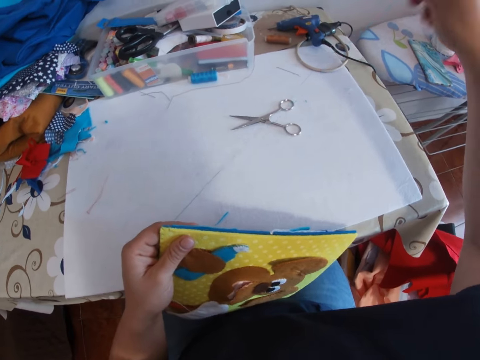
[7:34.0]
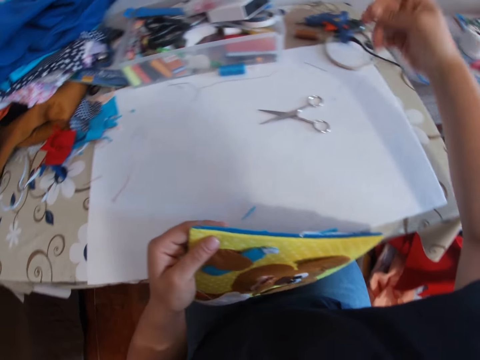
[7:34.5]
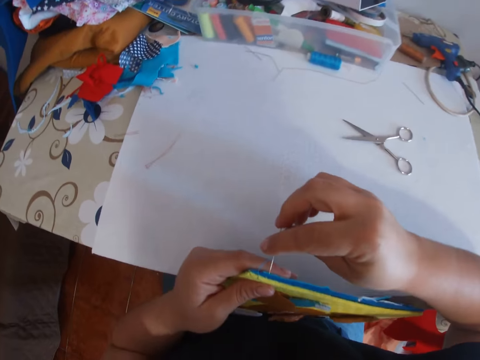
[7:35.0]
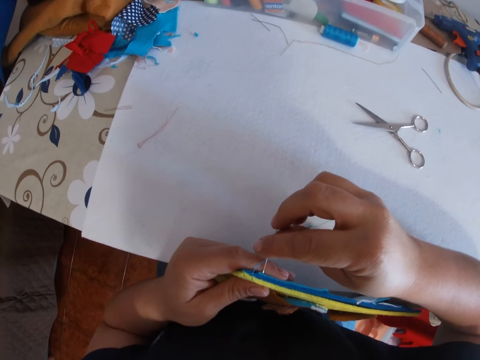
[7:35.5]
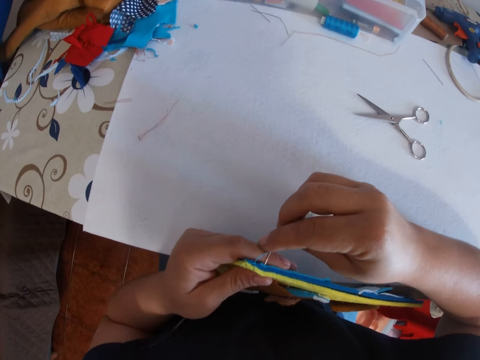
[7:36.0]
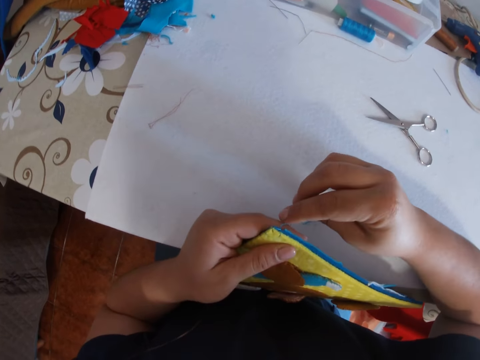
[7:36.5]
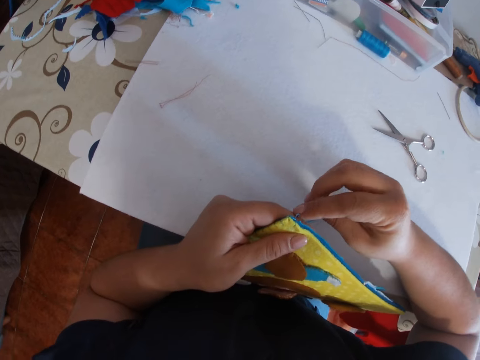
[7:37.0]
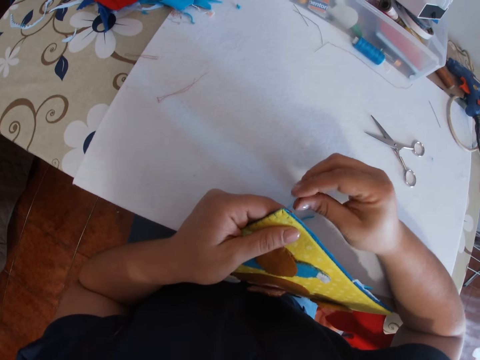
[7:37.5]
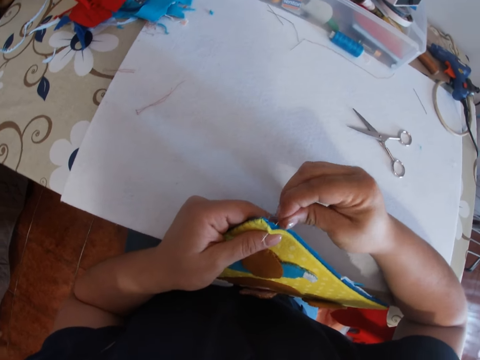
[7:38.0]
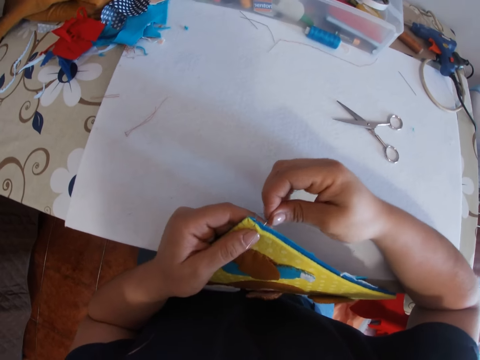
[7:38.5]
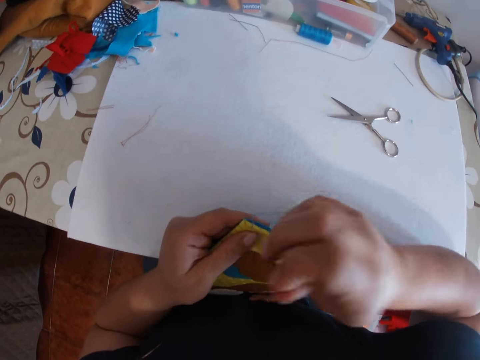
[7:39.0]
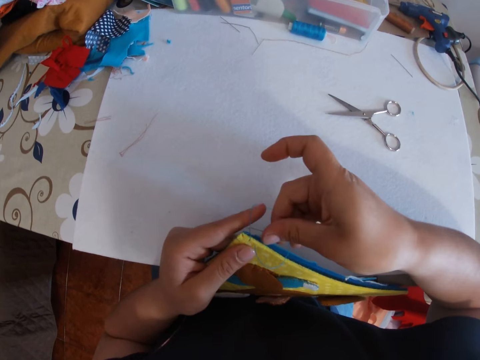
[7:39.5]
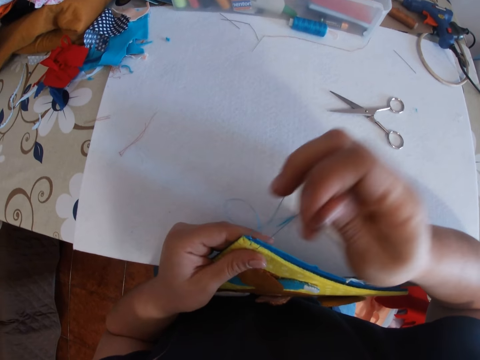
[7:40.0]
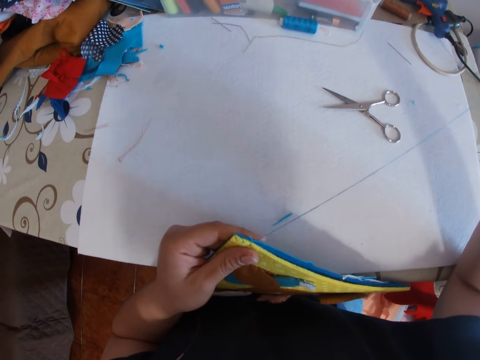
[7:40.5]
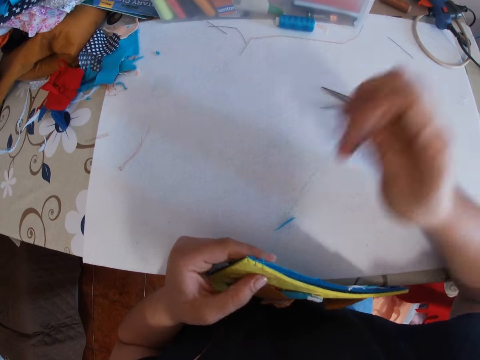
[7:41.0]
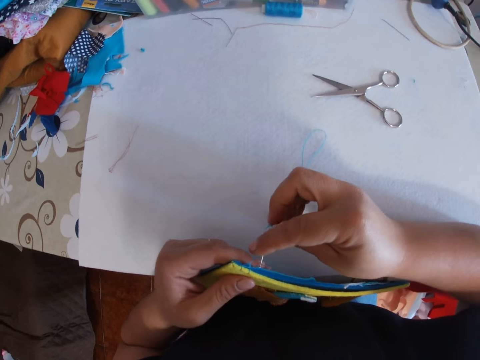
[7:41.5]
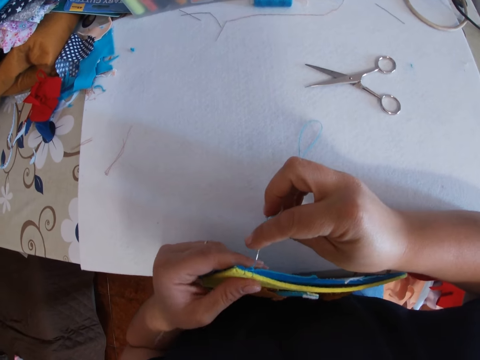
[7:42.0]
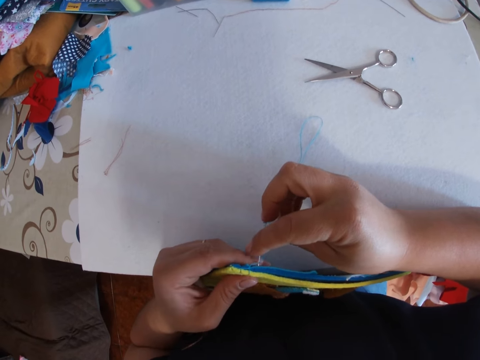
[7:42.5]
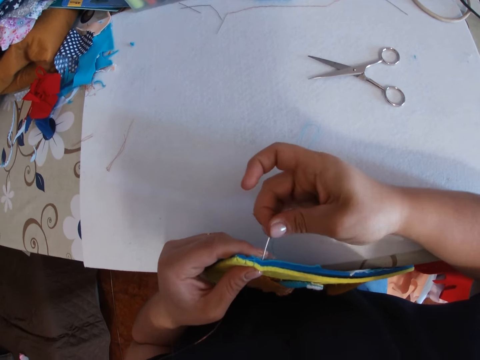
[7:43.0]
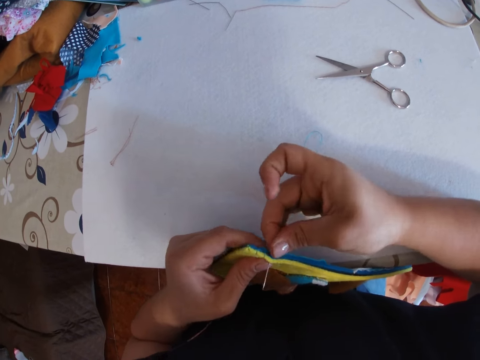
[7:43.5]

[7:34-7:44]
The camera wearer raises her hand. She lowers her hand. She continues sewing the piece of cloth or decoration. She places the needle on the decoration.

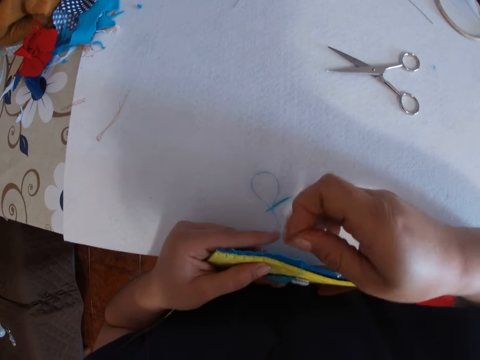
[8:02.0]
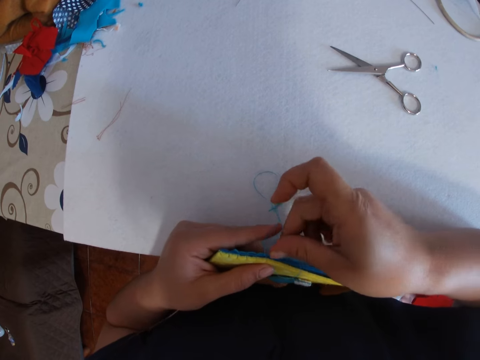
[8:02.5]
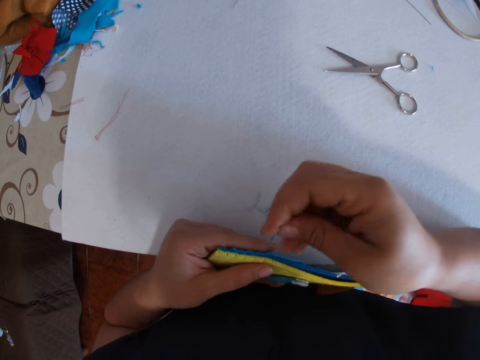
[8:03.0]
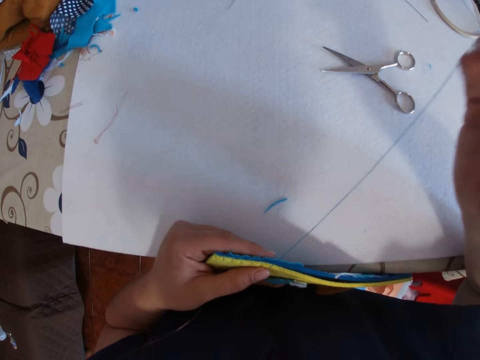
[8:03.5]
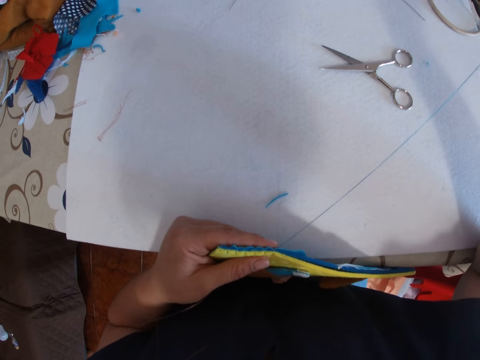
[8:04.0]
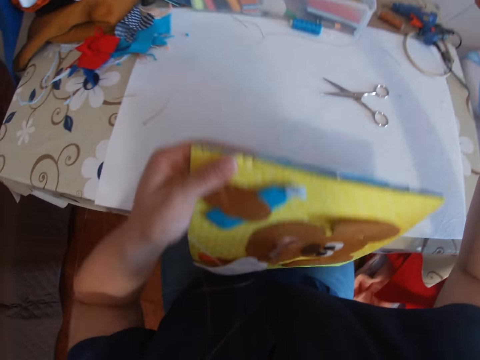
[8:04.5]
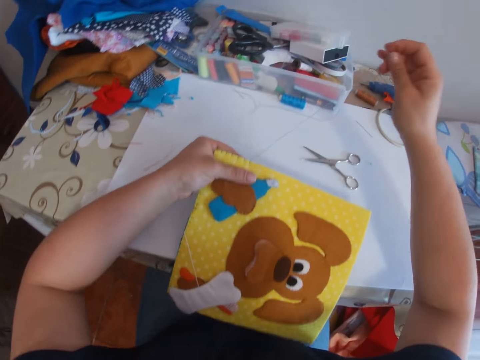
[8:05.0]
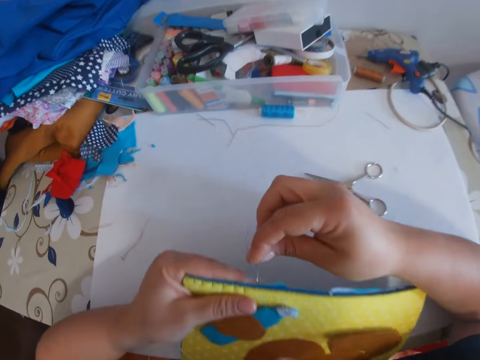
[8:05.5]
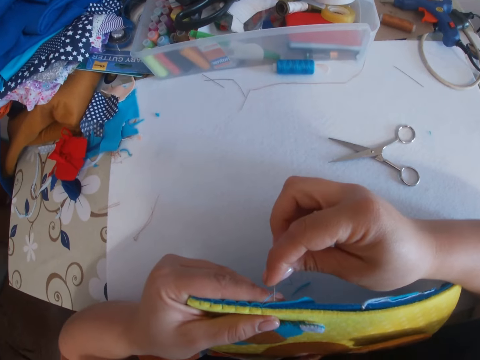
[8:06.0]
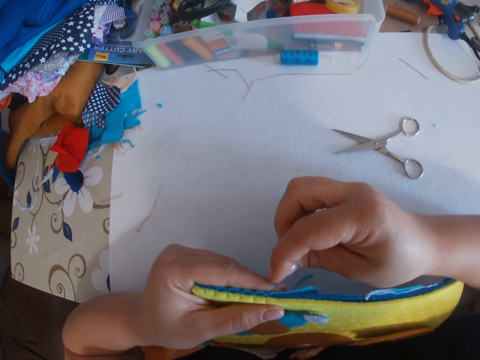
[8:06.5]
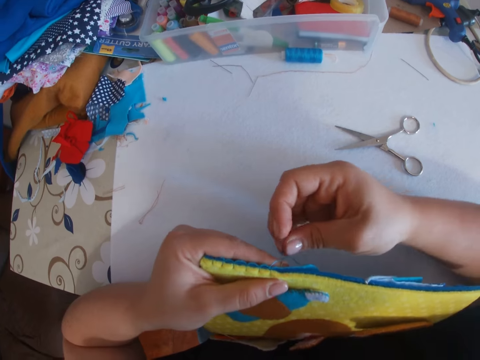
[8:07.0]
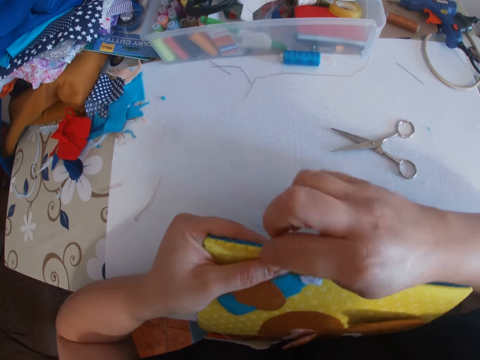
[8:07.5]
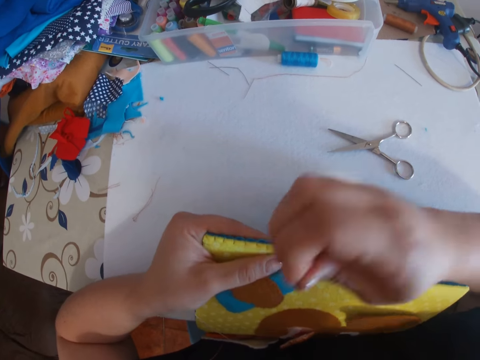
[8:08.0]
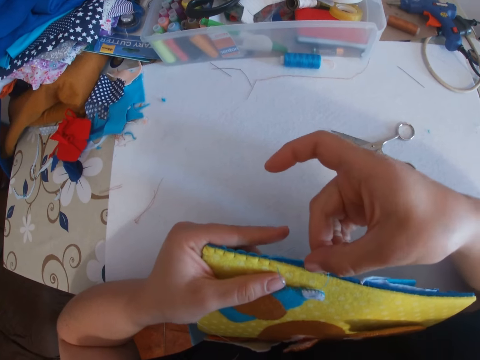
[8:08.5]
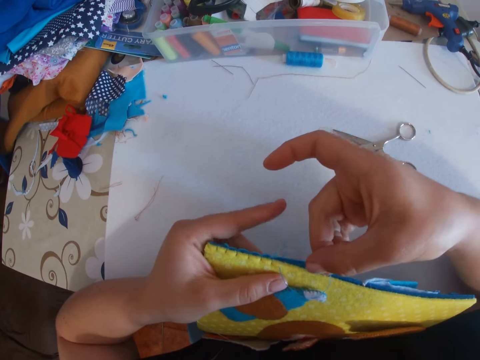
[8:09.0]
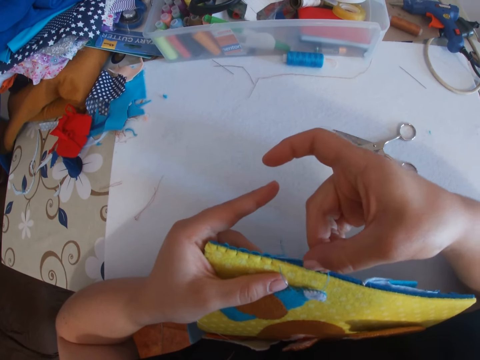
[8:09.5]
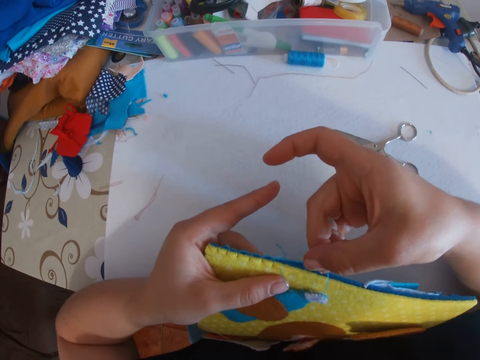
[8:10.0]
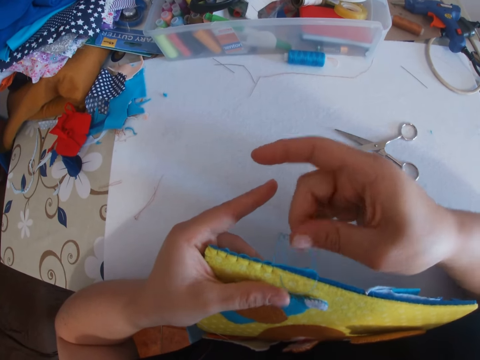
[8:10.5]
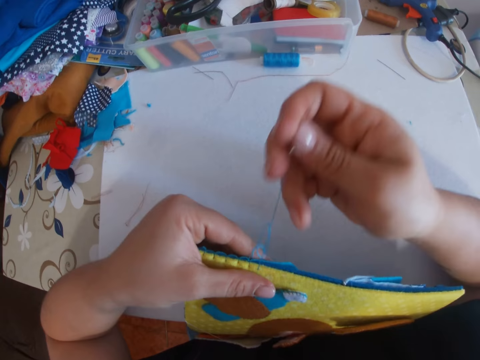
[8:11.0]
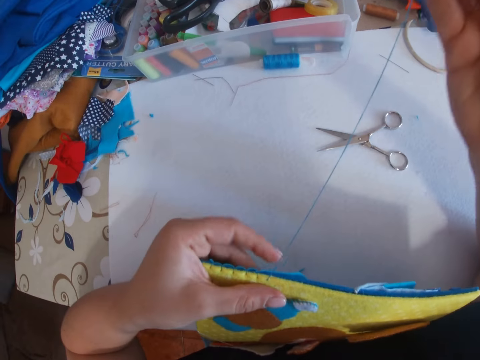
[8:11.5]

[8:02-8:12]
The camera wearer raises her hand. She places the decoration on the table. She lowers her hand. She places the needle on the decoration. She sews.

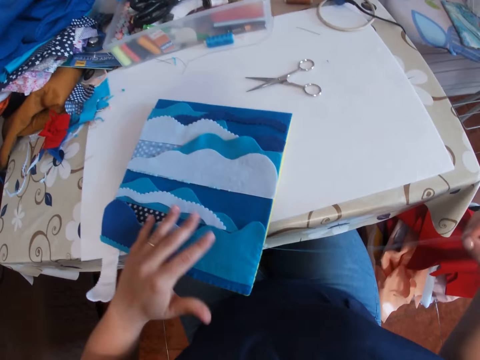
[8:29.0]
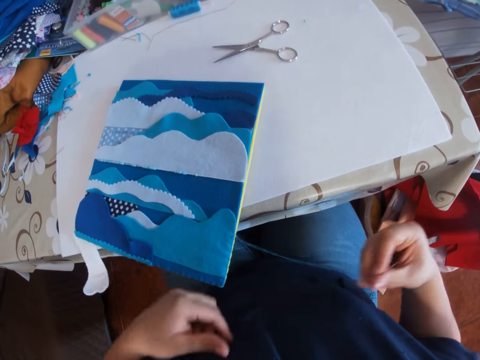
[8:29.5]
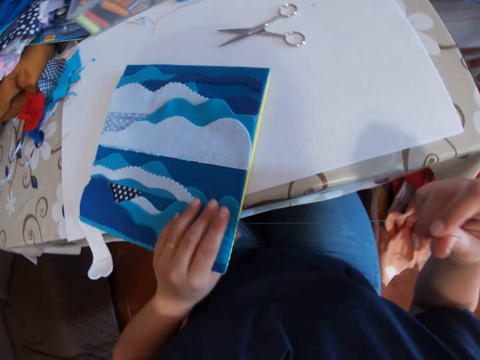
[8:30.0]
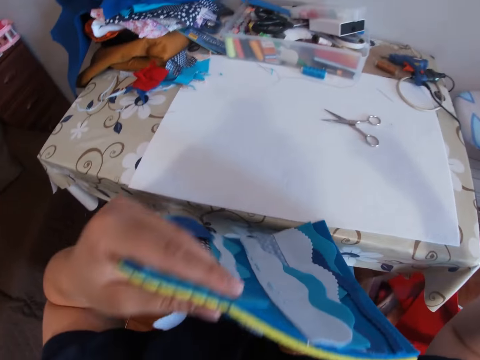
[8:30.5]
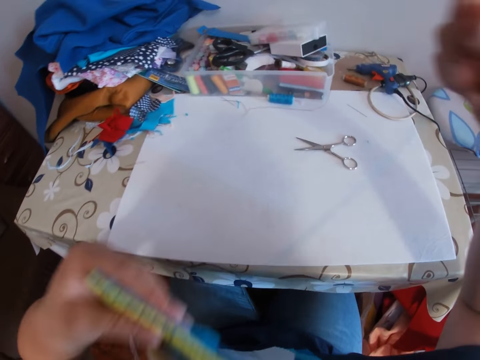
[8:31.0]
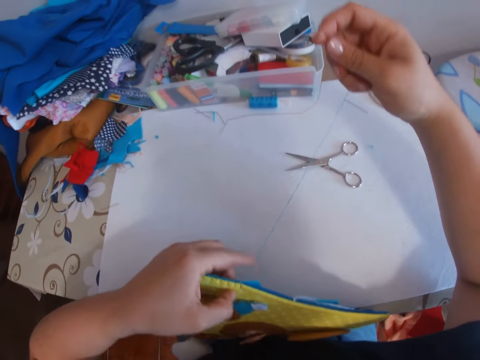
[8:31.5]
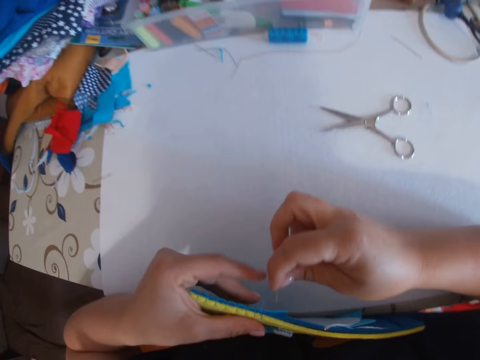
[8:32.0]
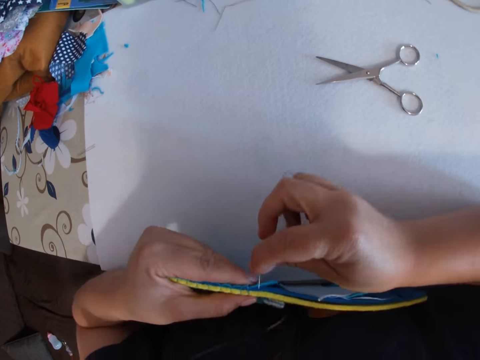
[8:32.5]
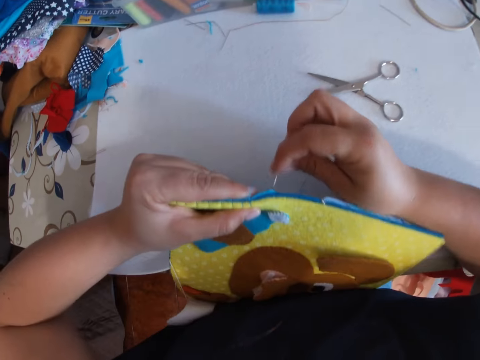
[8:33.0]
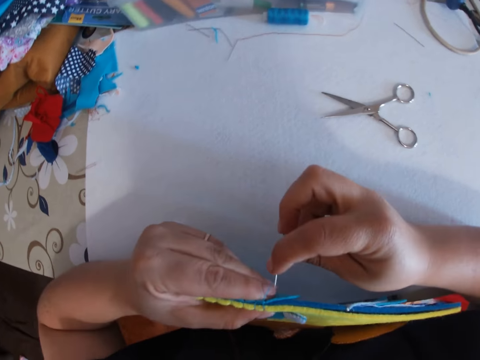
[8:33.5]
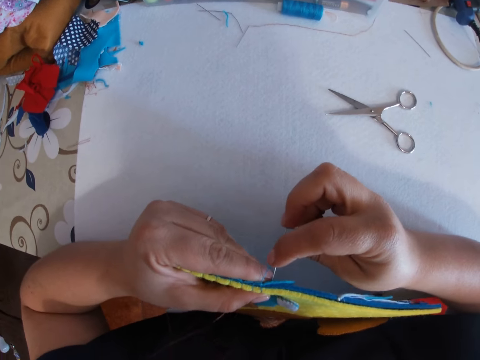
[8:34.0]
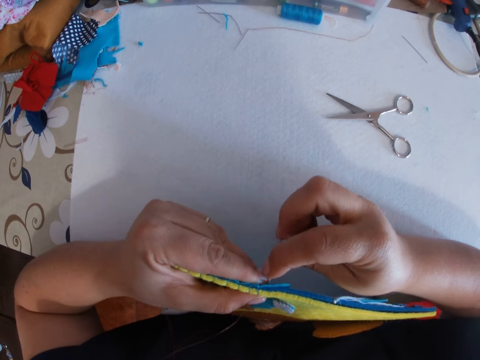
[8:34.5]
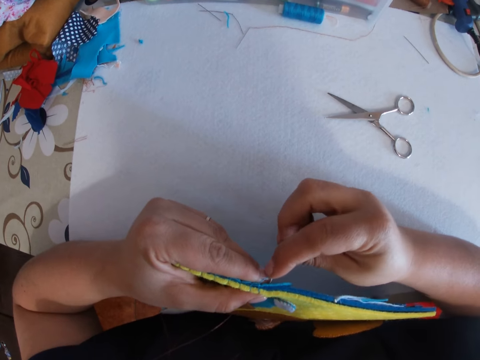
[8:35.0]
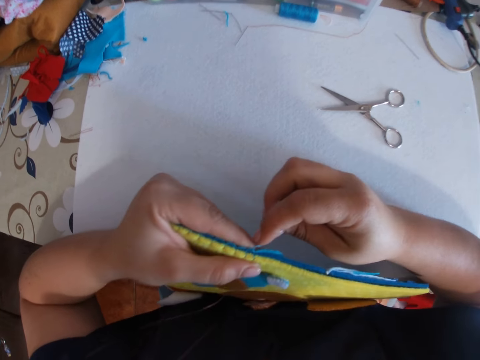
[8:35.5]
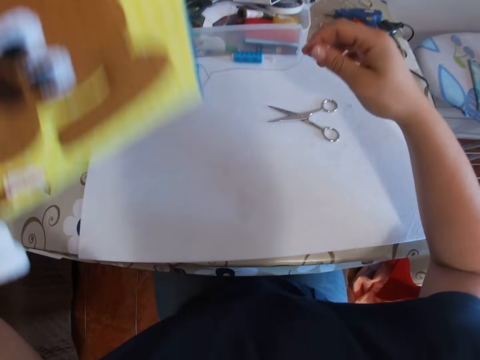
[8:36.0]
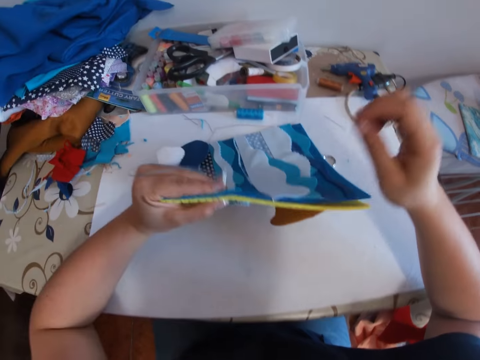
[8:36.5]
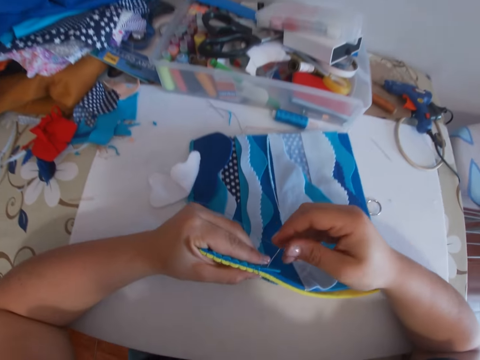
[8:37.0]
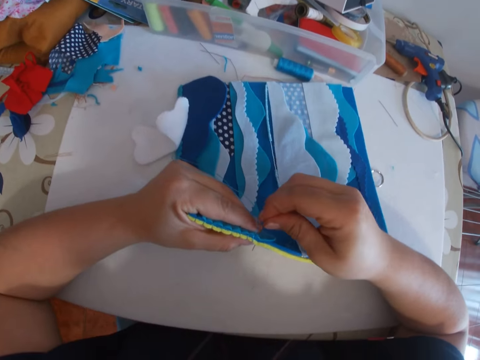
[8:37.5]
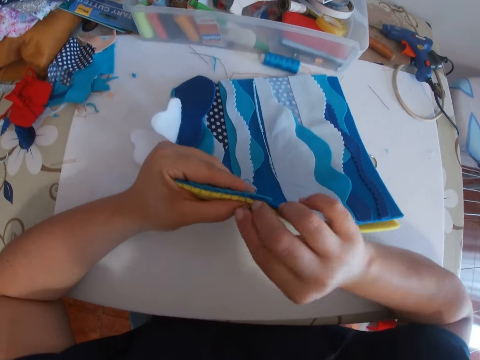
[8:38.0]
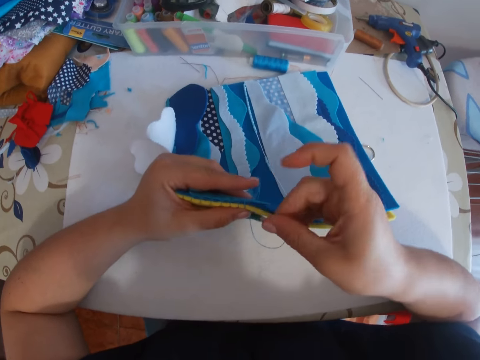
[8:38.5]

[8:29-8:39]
The camera wearer places the decoration or piece of cloth on the table. She moves the piece of cloth on the table. She lifts up the decoration and places the decoration on the table. She lowers her hand. She continues sewing the piece of cloth. She places the needle on the decoration. She lifts up the decoration and places the decoration on the table. She lowers her hand. She sews.
